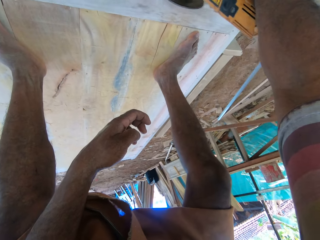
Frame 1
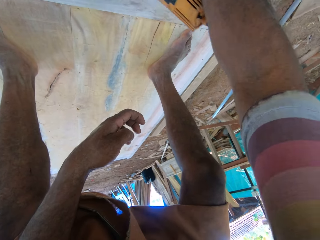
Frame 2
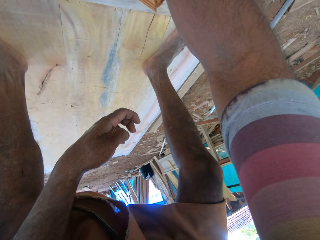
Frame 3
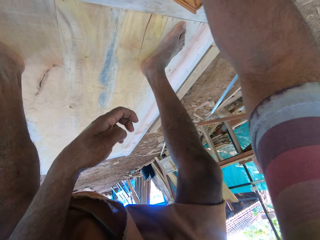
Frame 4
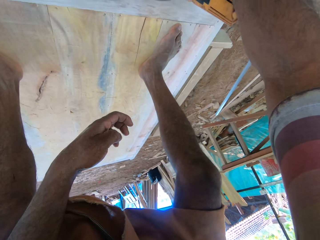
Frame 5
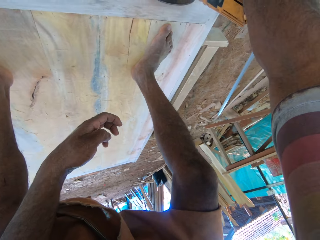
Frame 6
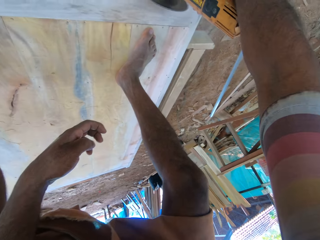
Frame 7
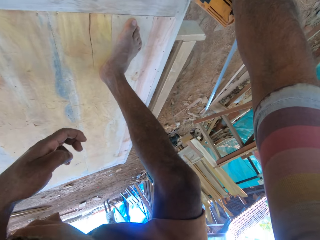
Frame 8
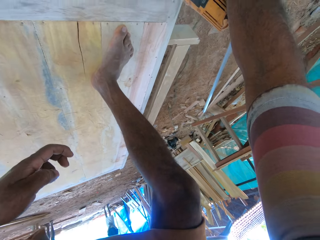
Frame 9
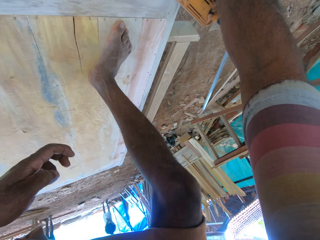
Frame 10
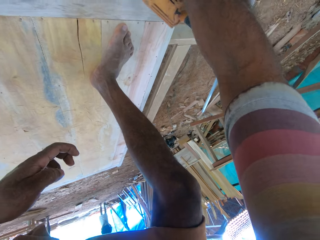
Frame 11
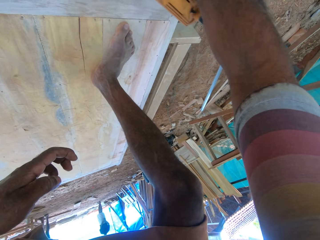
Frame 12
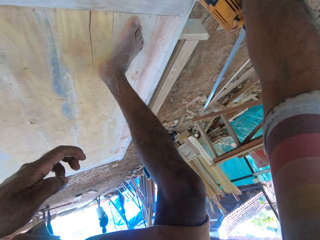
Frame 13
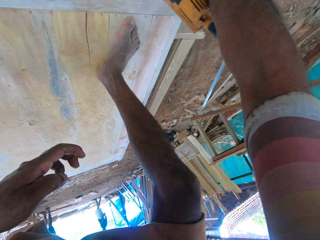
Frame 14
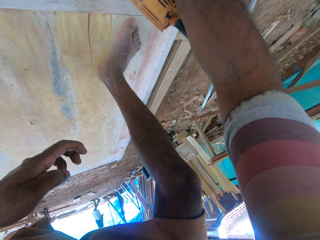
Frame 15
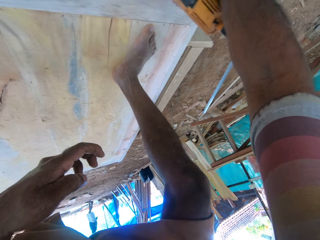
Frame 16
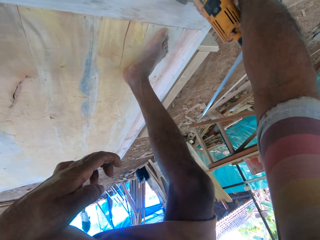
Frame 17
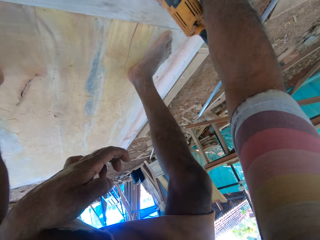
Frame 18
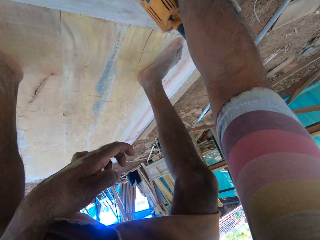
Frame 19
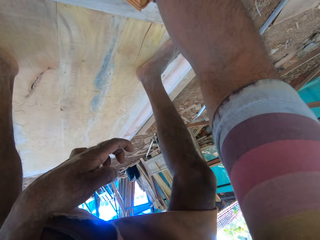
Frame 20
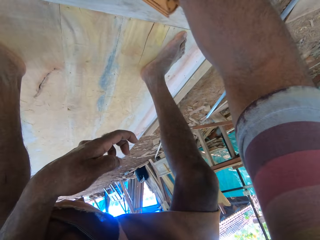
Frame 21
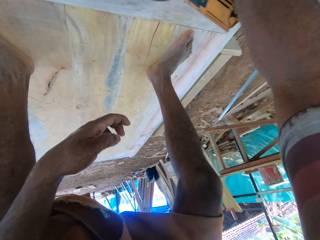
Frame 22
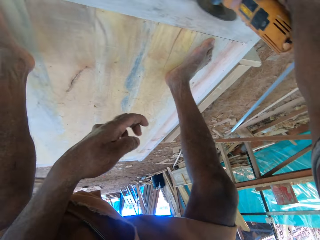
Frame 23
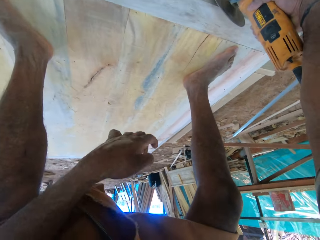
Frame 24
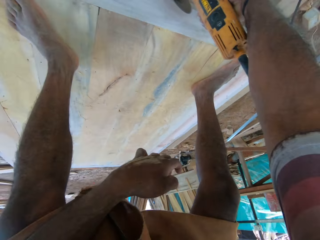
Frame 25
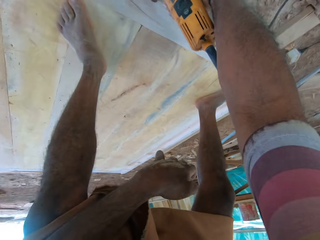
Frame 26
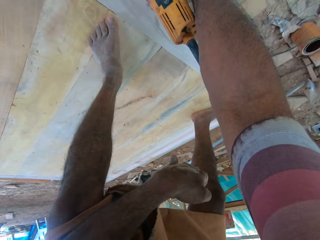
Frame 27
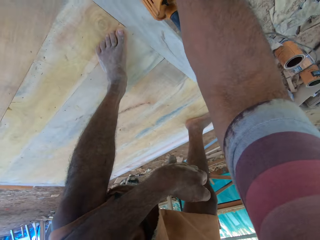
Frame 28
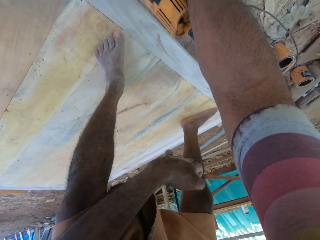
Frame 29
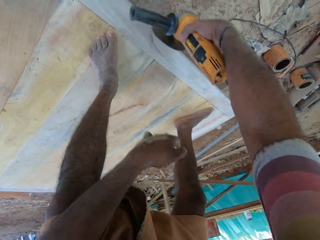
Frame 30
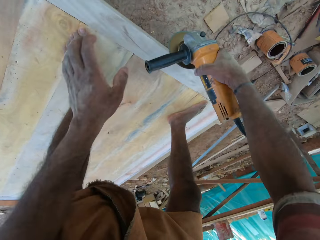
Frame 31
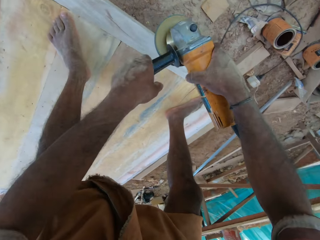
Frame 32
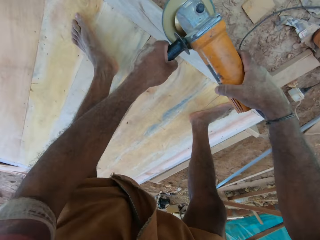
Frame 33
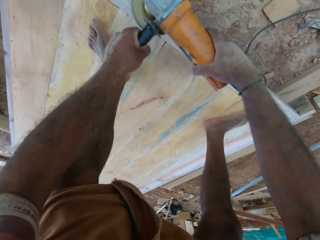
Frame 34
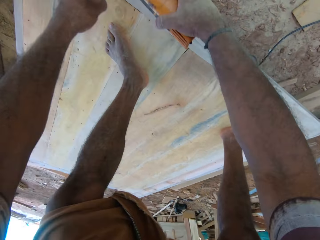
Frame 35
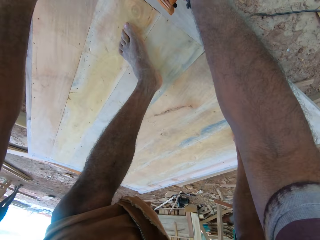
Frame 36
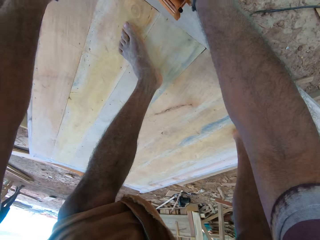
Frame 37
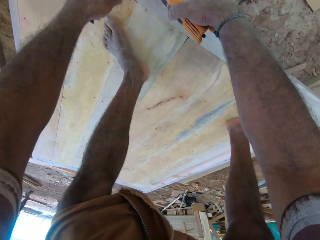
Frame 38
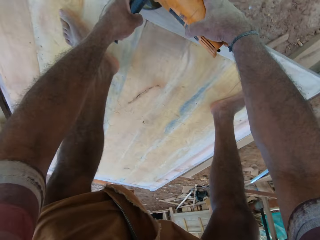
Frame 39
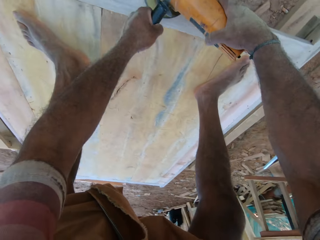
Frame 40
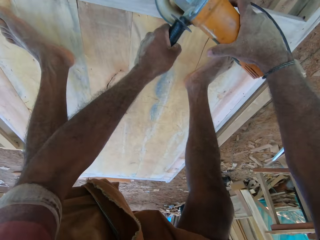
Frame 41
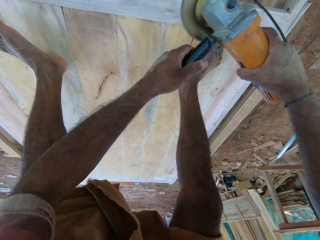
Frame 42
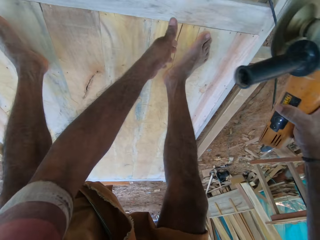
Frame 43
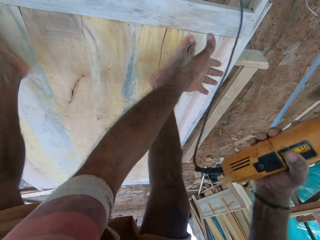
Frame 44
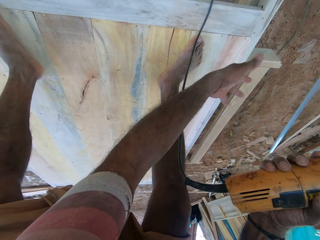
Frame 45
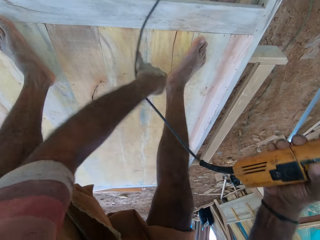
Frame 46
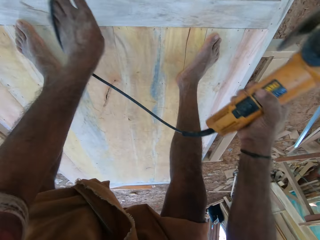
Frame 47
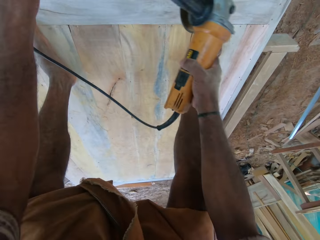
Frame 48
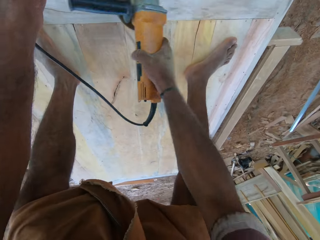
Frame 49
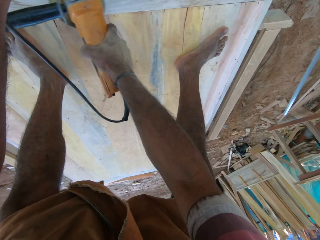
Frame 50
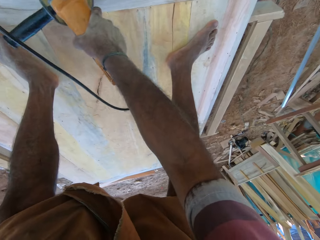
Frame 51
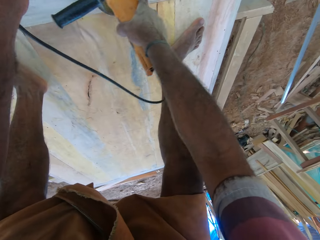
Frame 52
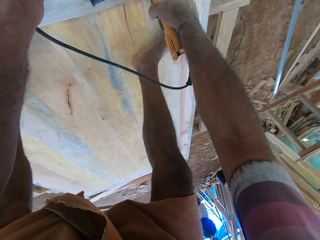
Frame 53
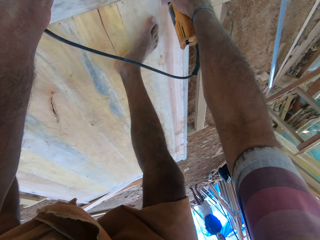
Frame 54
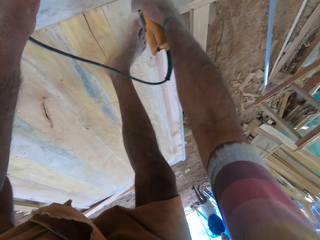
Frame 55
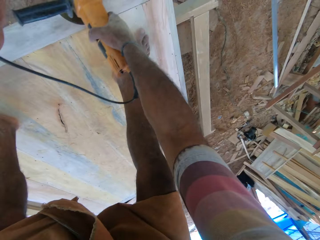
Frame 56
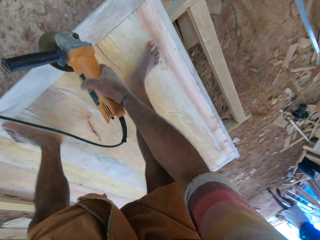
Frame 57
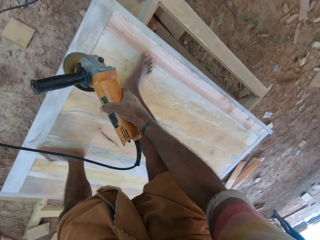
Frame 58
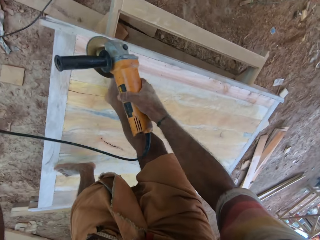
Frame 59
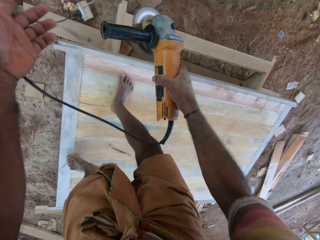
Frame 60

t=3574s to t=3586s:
The camera wearer holds the grinder with both hands. They grind the frame. They hold the grinder with the right hand. They move the cable. They grind the frame.

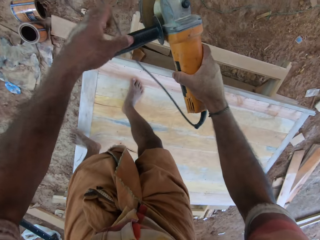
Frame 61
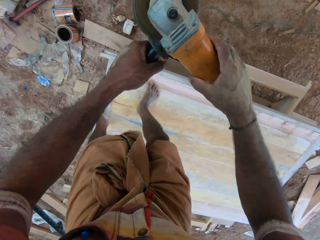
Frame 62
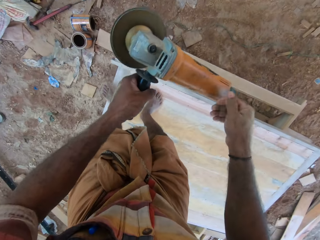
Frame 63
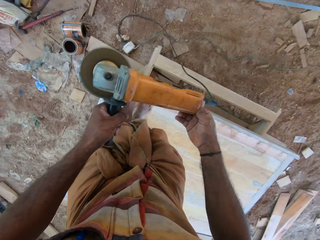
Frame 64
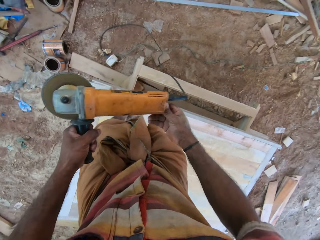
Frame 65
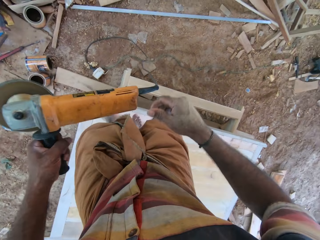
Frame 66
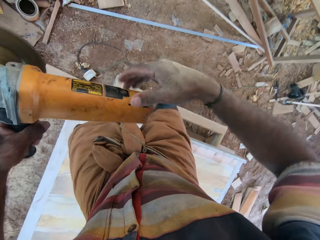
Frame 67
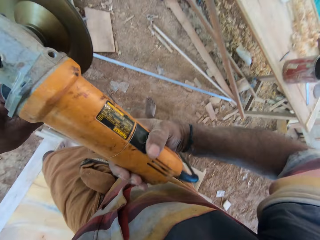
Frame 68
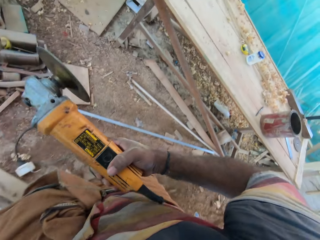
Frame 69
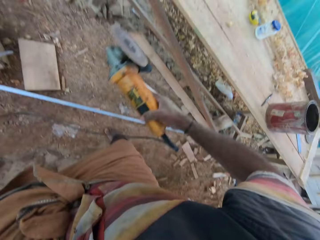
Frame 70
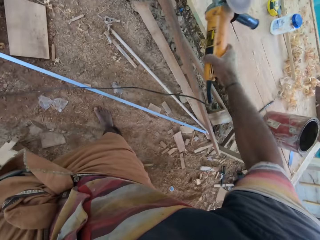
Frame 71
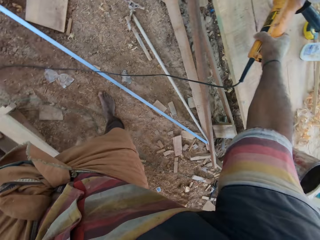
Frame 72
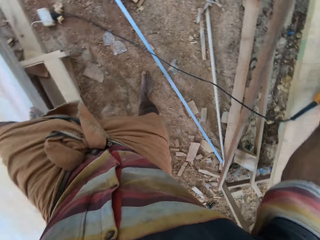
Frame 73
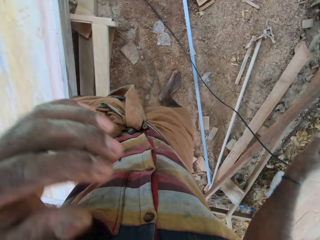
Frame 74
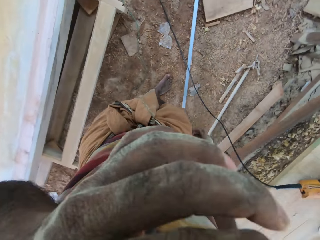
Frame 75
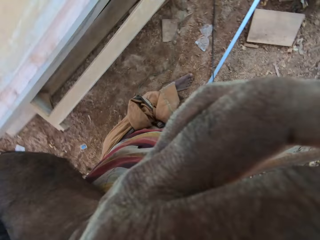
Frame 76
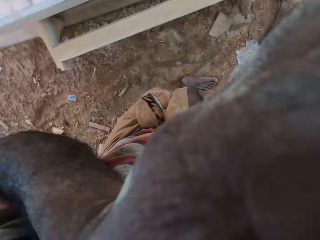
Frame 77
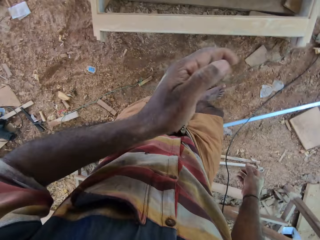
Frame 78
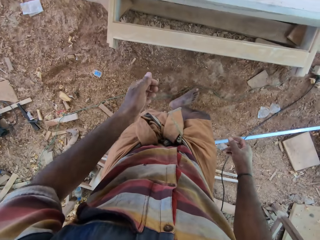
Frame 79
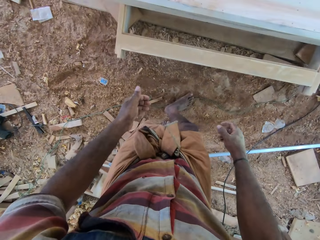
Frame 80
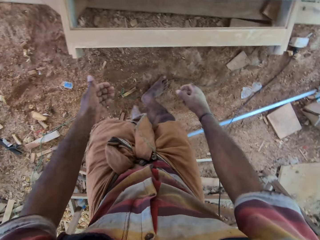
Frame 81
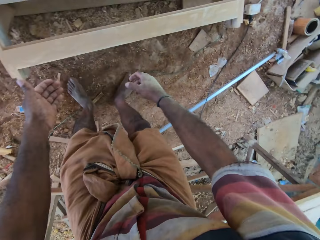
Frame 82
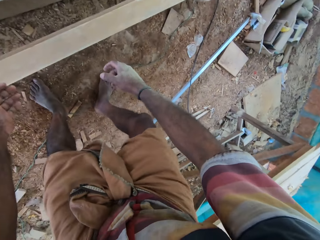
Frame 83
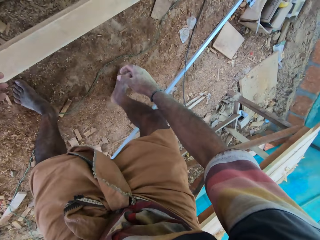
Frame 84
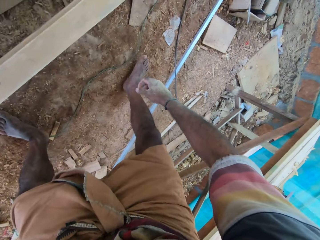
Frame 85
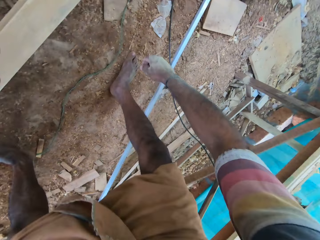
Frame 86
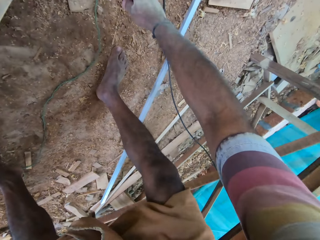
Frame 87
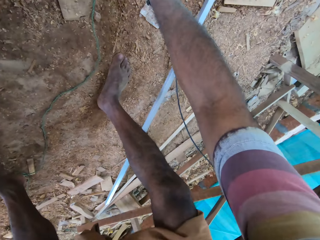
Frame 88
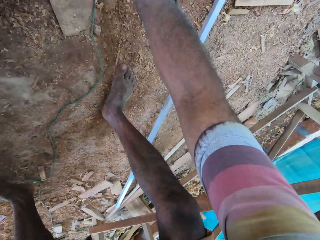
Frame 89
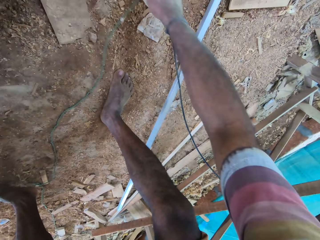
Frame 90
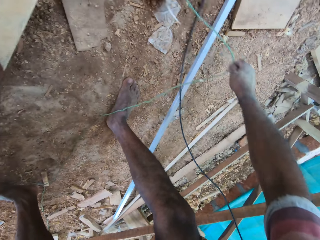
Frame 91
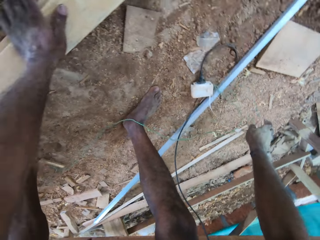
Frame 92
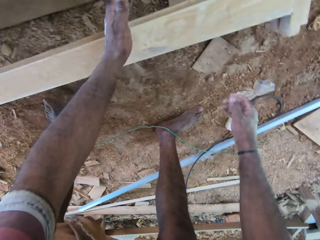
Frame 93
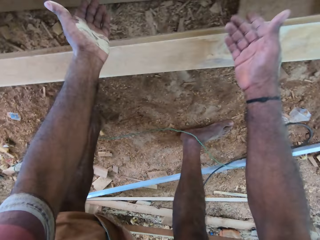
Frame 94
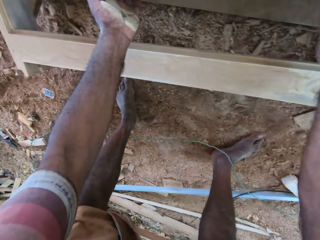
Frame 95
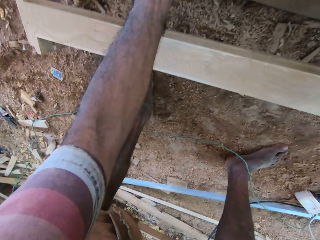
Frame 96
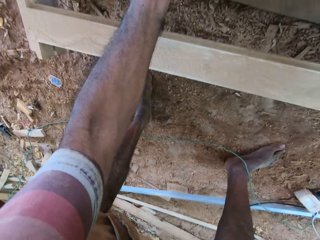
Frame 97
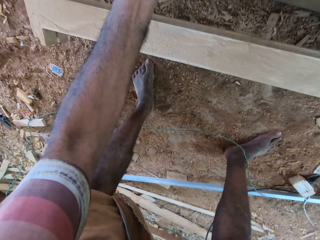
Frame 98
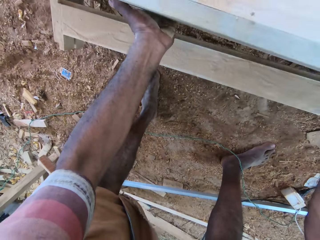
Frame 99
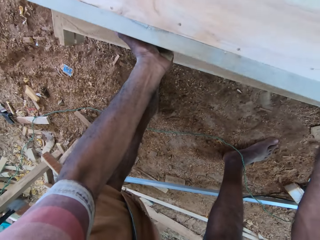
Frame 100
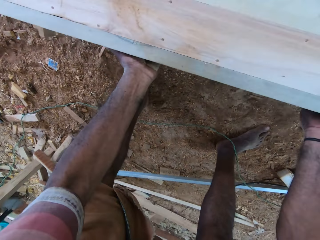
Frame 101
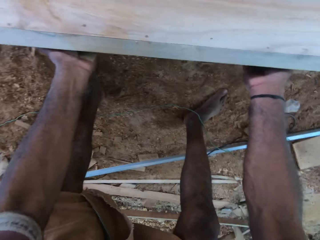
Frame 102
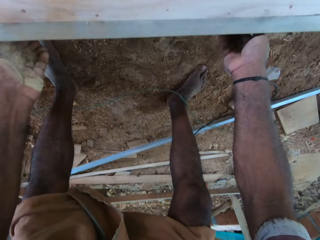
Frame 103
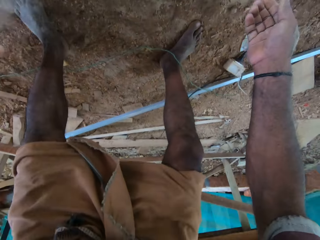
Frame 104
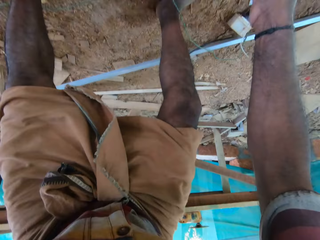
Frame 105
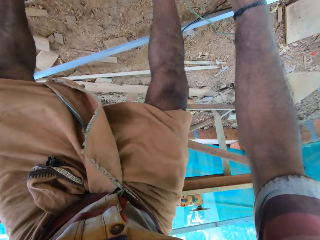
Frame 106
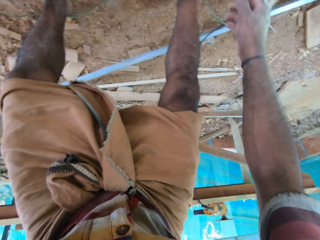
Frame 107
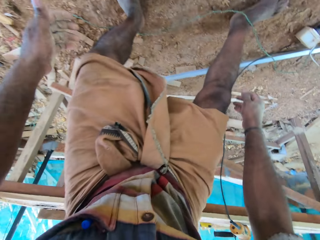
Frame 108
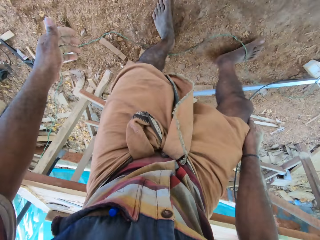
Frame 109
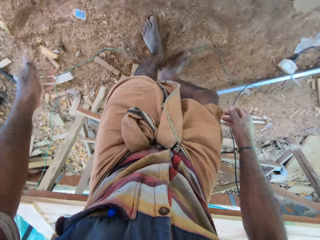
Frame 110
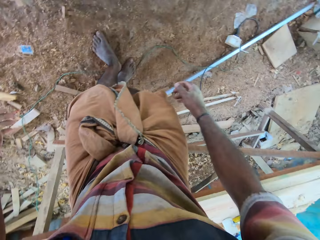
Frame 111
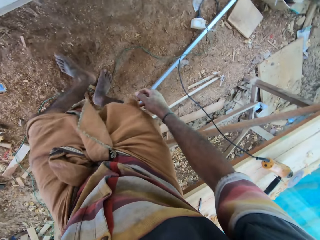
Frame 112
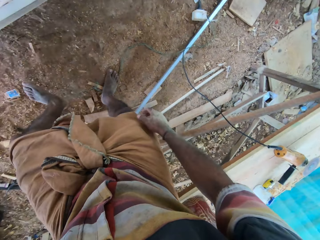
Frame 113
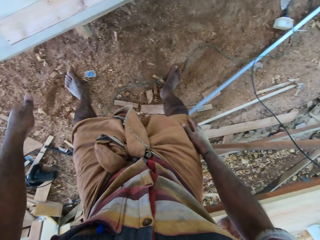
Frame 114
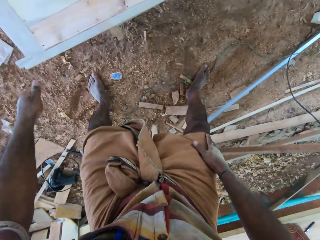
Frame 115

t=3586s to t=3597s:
The camera wearer moves the cable. They hold the grinder or wood cutting machine with both hands. They place the grinder on the wood. They touch the face. They hang the wood cutting machine. They bend down. They move the wire on the compound. They pick up the cable and drop the cable. They move the timber. They pick up the door and drop the door. They look at the timber. They stand up.
